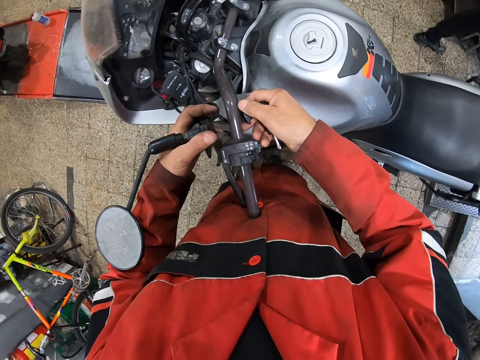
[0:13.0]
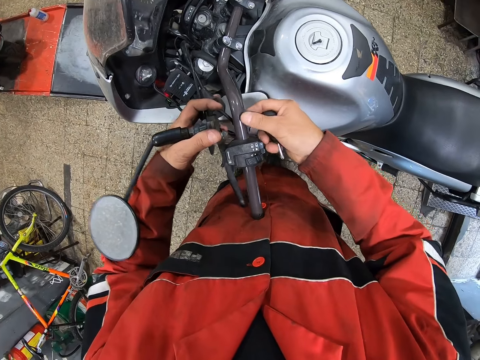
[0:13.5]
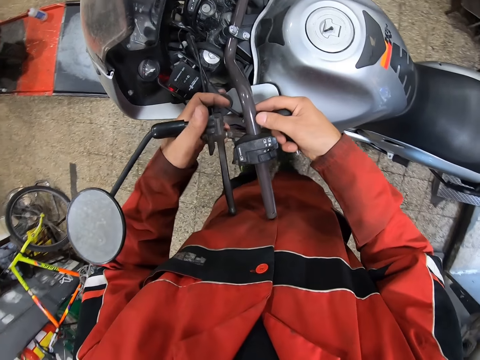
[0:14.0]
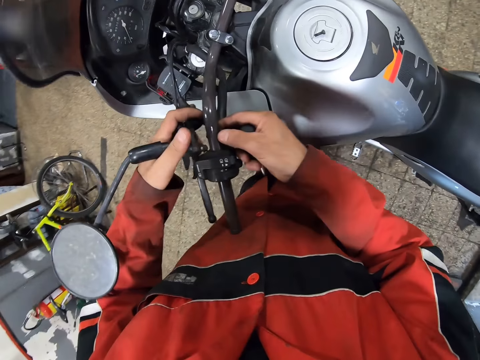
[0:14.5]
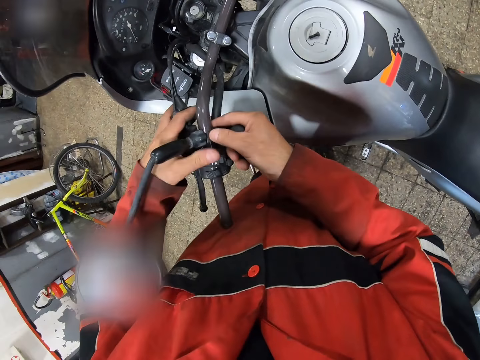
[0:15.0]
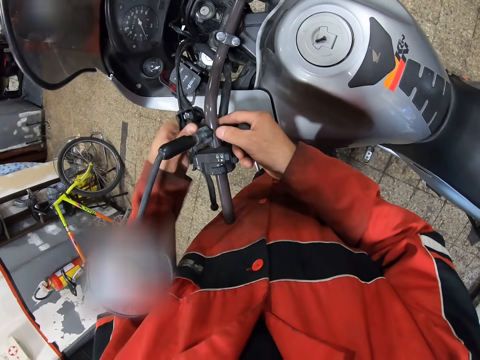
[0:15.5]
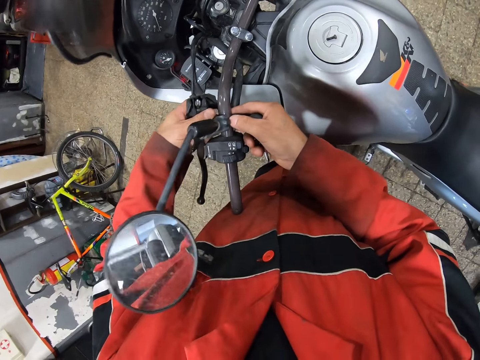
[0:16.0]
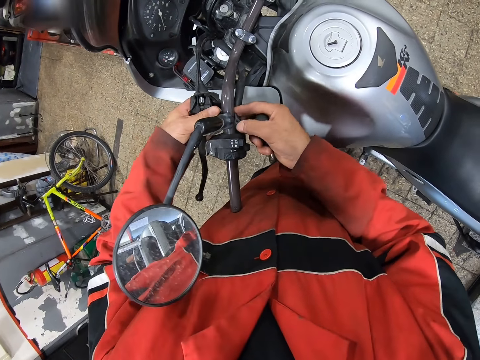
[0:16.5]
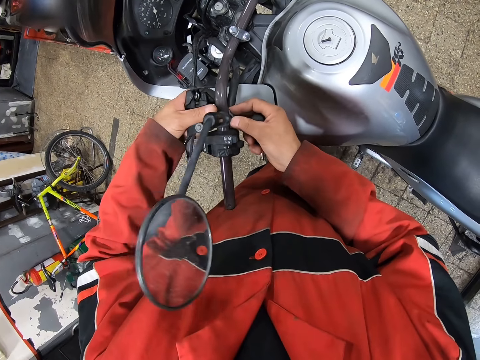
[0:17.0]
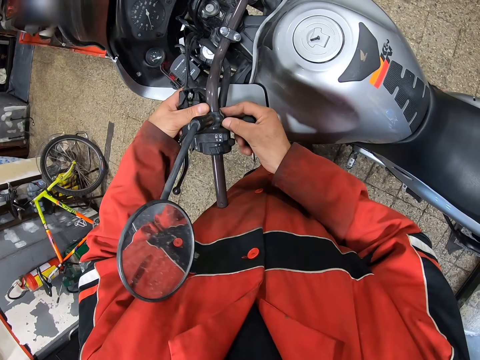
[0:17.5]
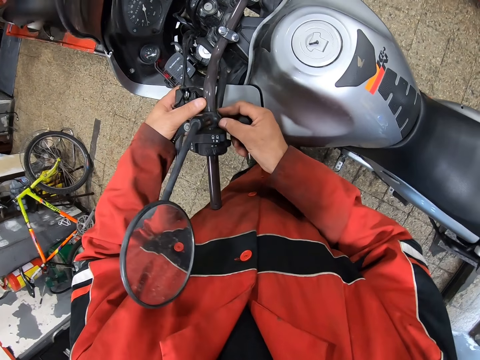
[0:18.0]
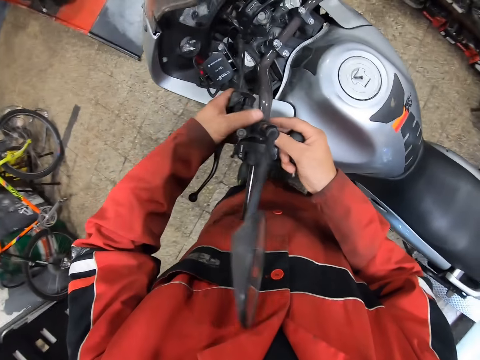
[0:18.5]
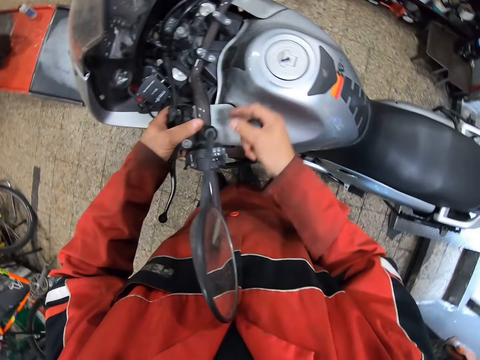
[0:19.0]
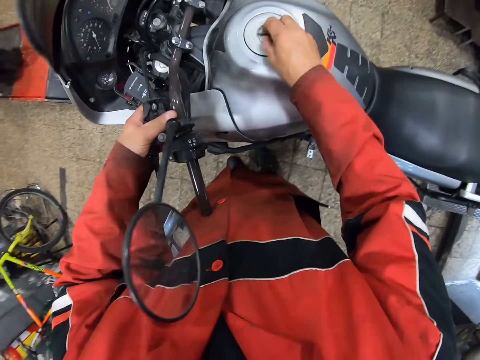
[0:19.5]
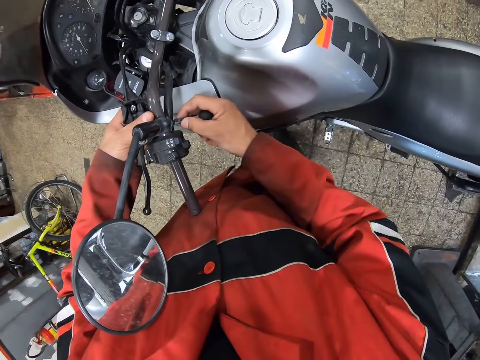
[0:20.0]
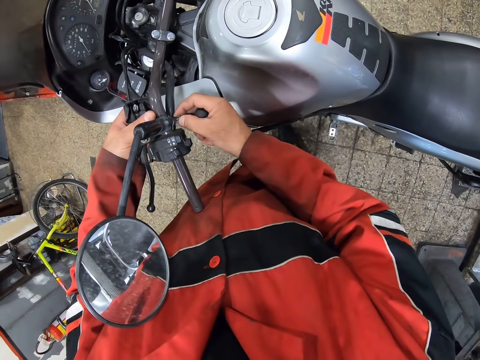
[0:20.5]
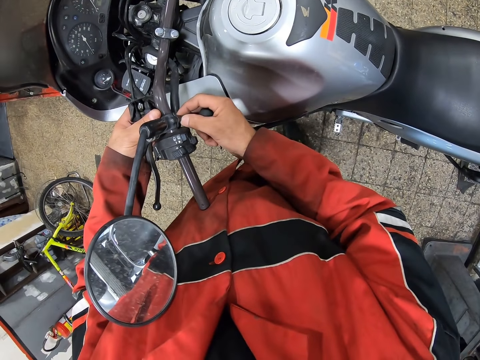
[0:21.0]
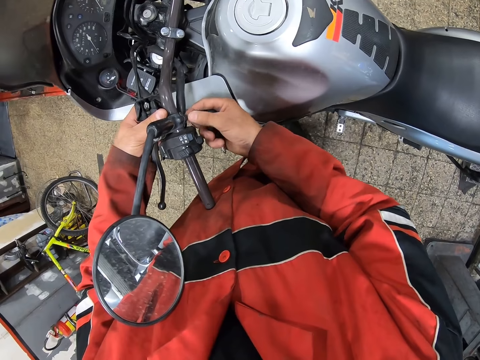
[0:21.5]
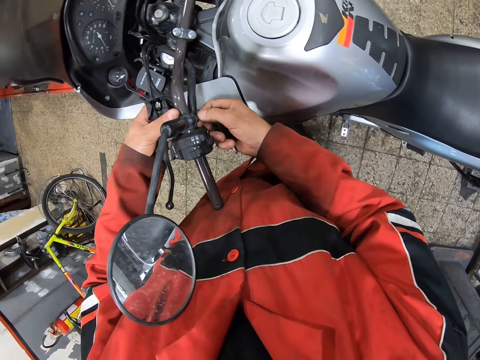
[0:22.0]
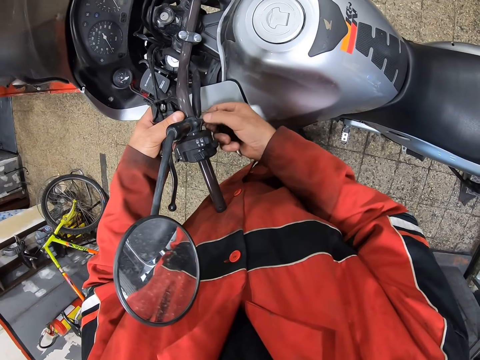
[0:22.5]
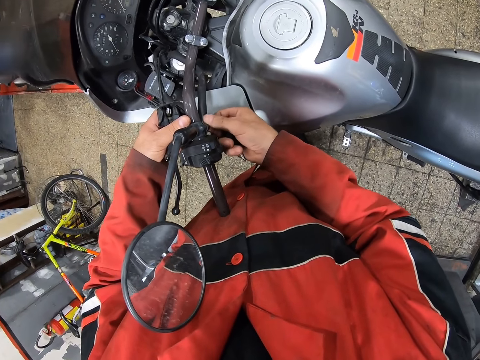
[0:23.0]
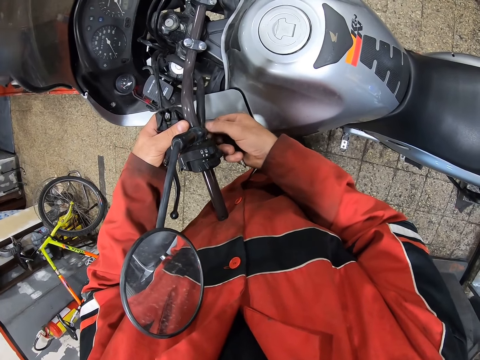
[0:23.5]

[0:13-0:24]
The camera wearer fixes the windscreen. He places the plastic on the bike steering rod with his right hand. He tightens the side mirror to the steering rod alongside the plastic with both hands. He picks up a screw on the bike fuel tank with his right hand. He tightens the screw into the plastic on the steering rod with his right hand.

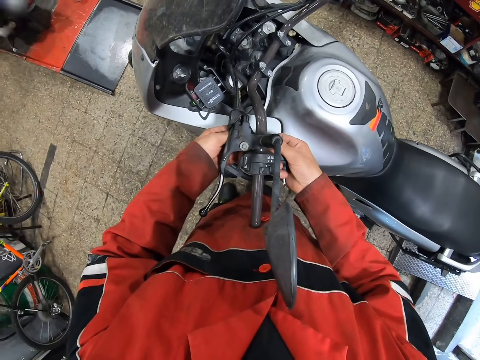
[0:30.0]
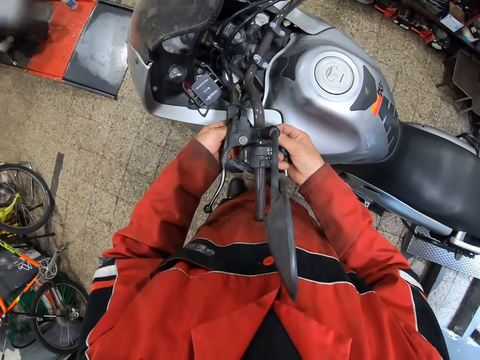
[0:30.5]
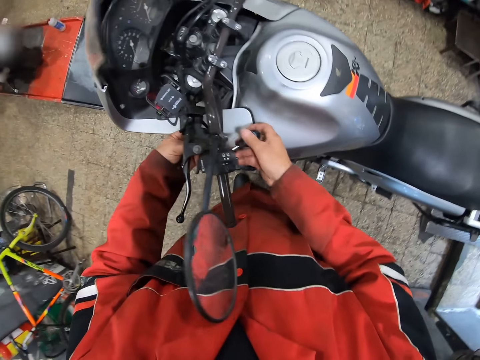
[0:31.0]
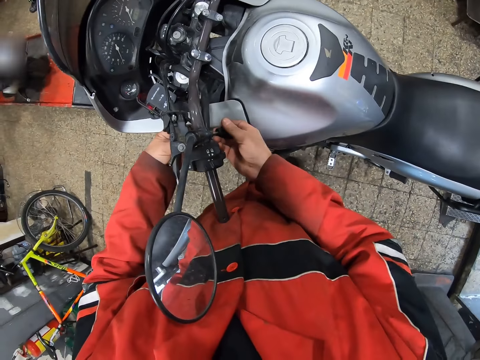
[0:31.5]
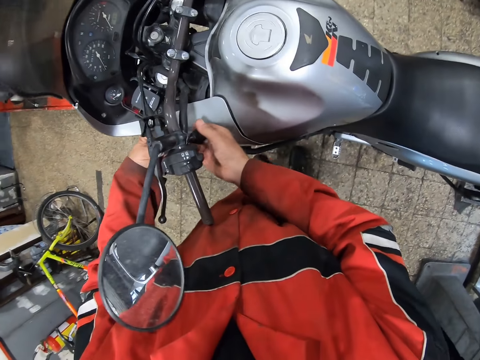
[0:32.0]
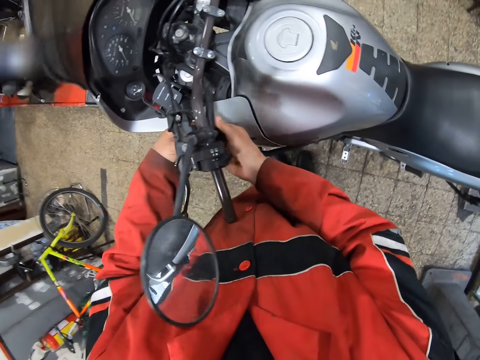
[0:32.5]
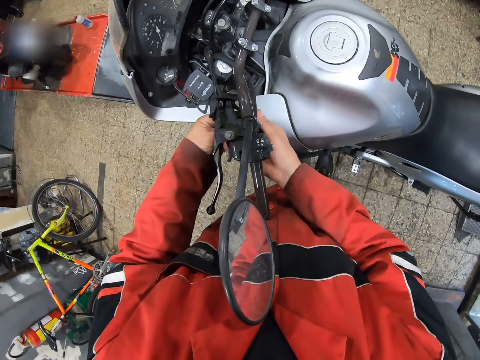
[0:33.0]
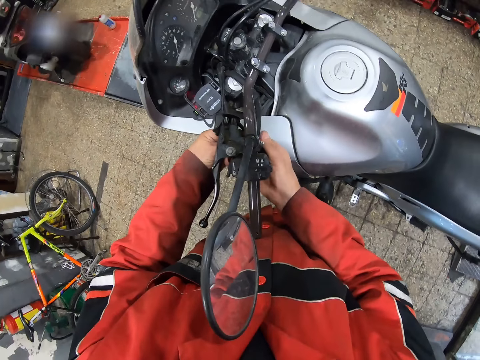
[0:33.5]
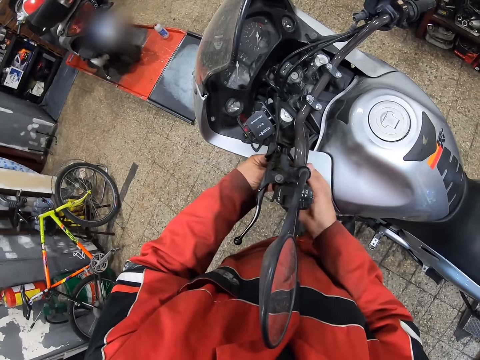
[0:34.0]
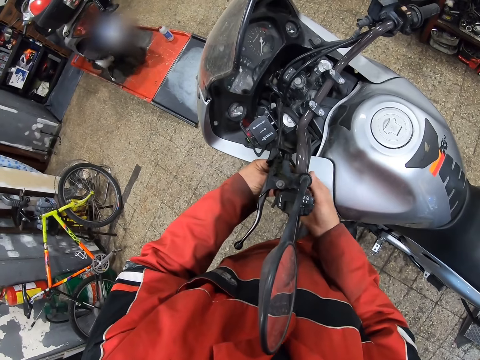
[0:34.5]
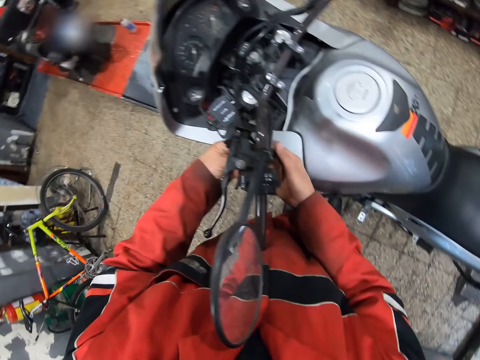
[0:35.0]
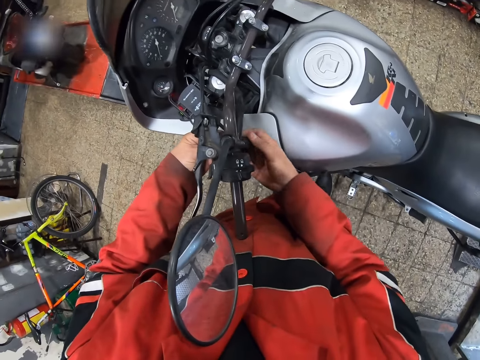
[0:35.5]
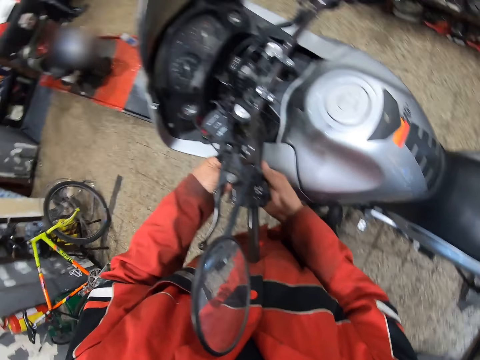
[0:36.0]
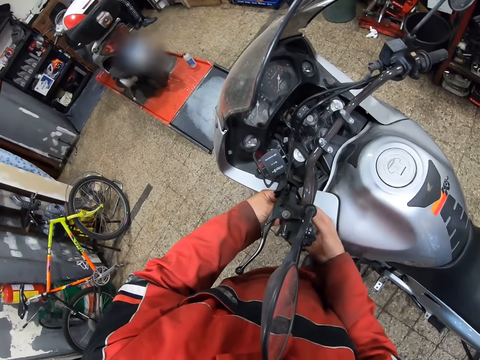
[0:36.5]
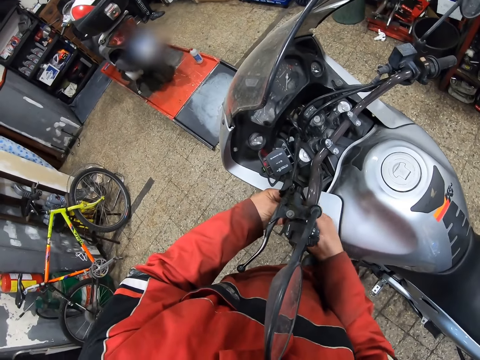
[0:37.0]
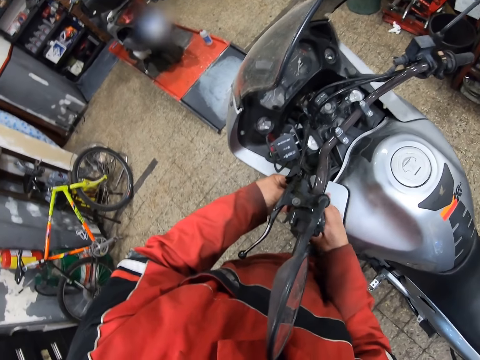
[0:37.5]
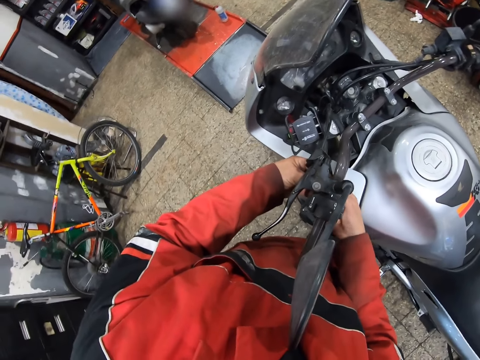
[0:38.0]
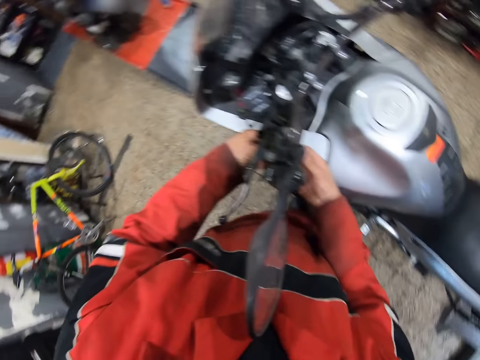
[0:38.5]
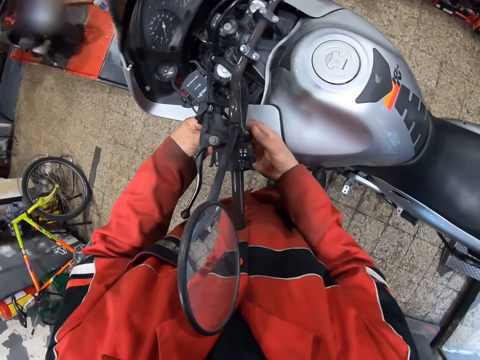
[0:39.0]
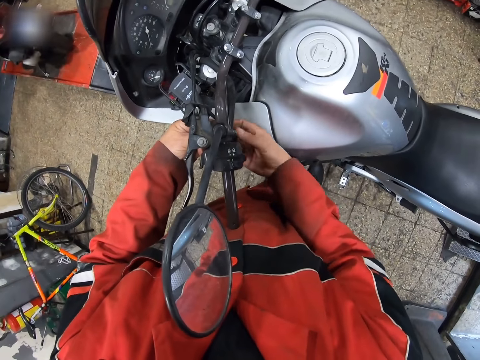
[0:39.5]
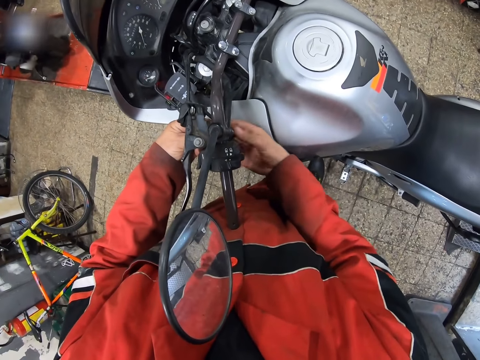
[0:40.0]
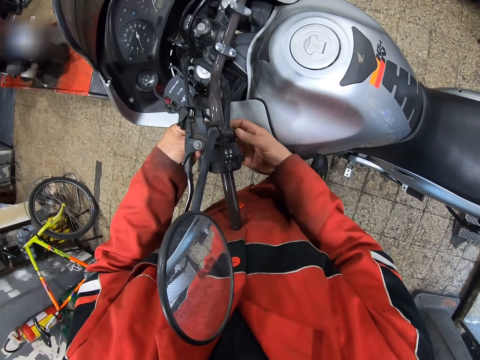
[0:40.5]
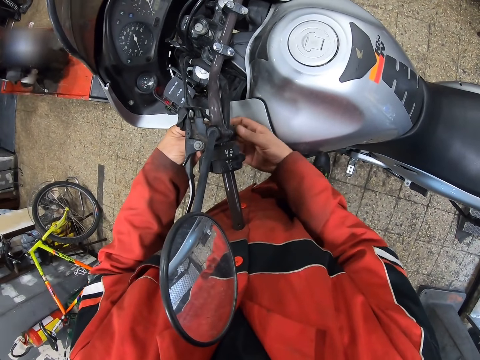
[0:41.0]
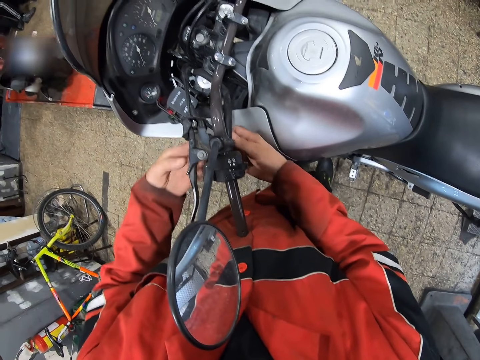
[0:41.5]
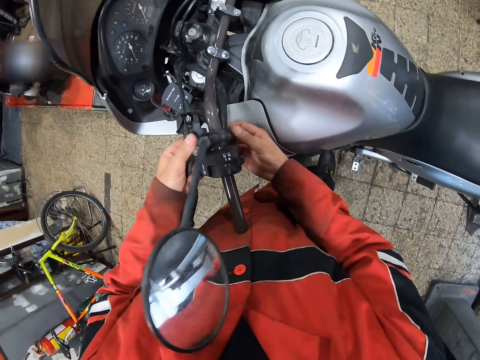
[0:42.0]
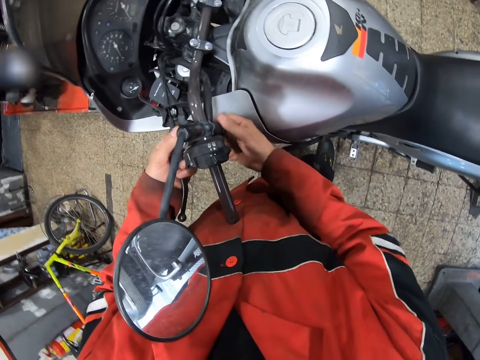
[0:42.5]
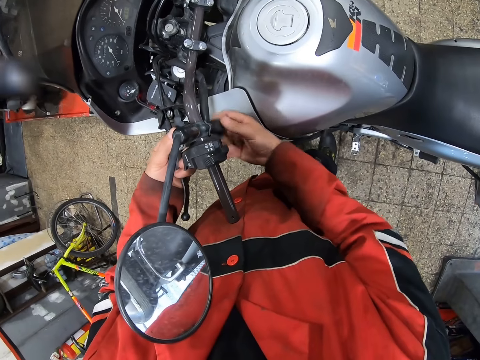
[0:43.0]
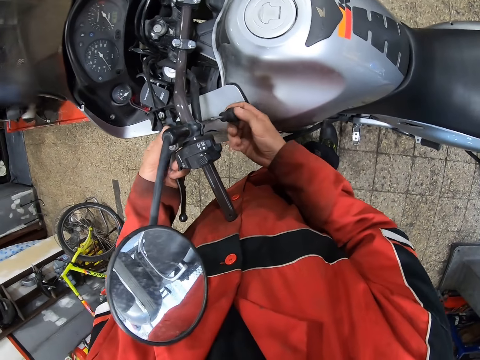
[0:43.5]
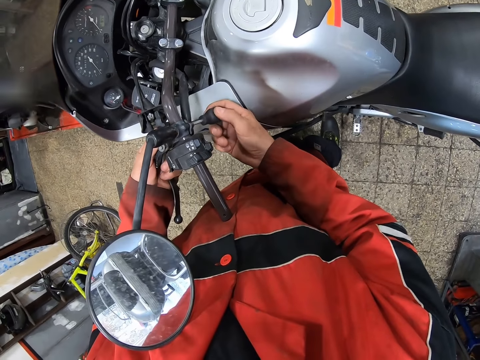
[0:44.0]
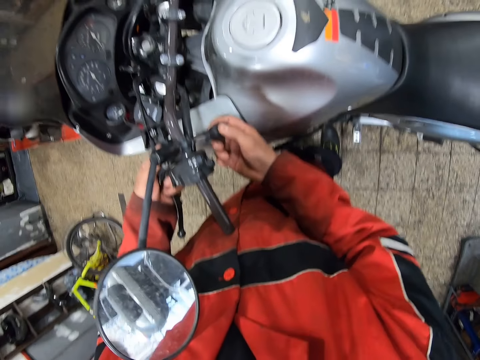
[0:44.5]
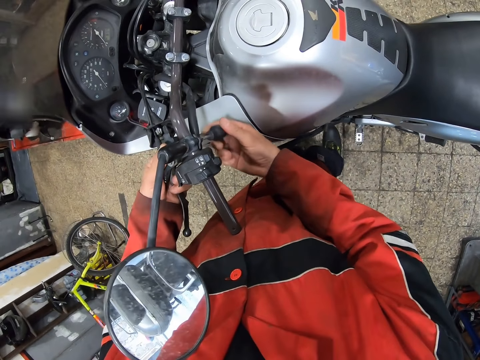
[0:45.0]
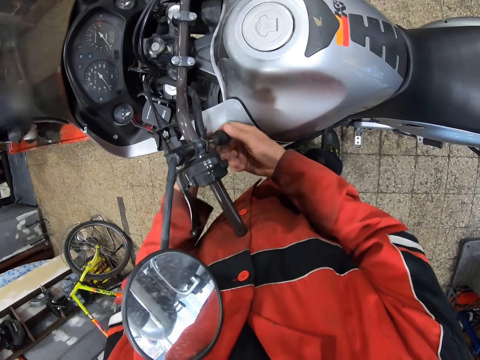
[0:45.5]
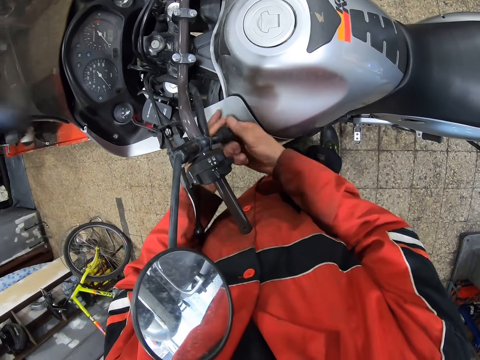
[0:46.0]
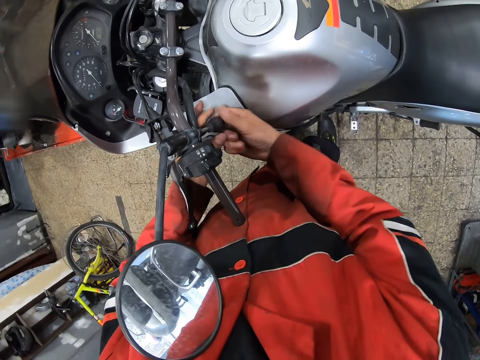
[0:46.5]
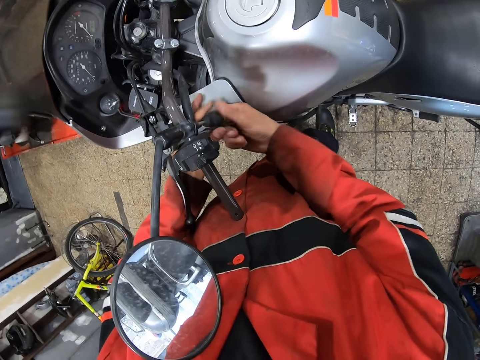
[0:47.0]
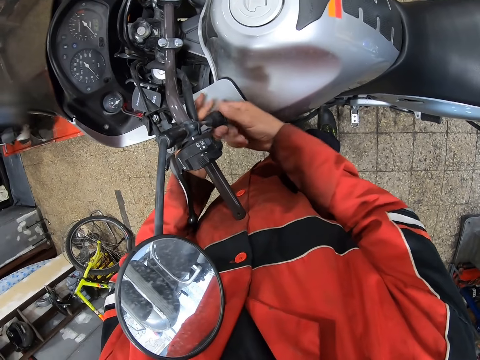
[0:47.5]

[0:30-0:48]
The camera wearer tightens the screw into the plastic on the steering rod with a screwdriver in his right hand. He tightens the screw into the plastic on the steering rod with the screwdriver with both hands.
